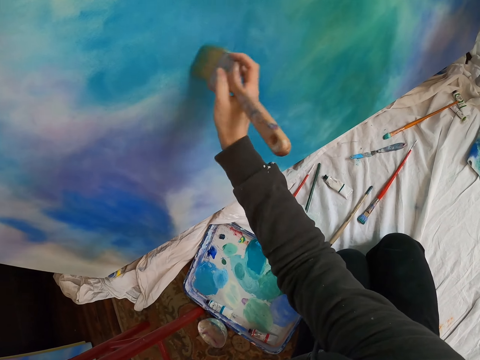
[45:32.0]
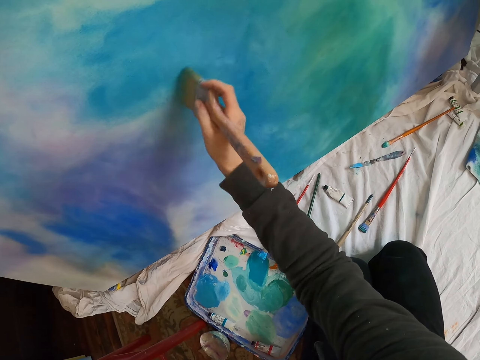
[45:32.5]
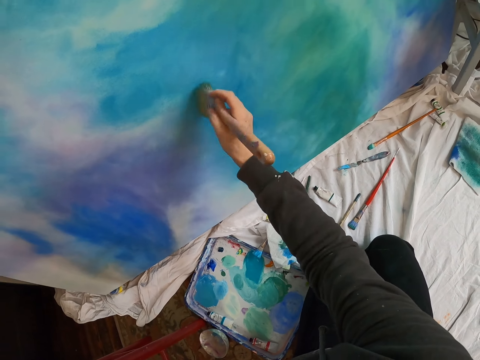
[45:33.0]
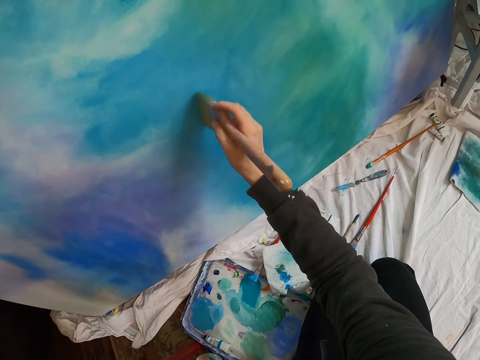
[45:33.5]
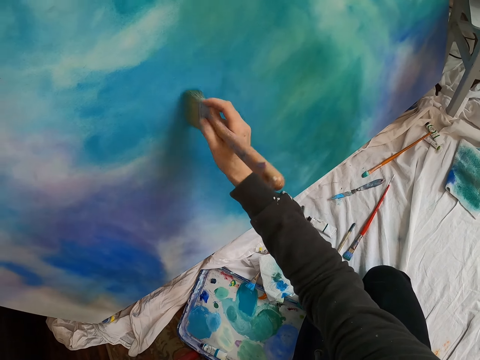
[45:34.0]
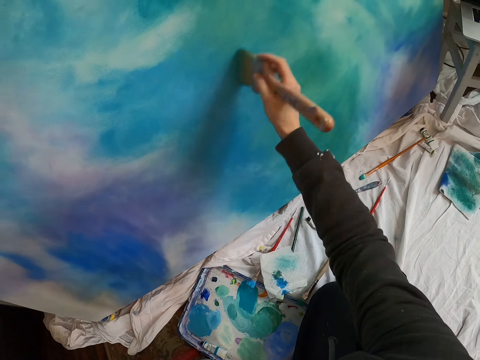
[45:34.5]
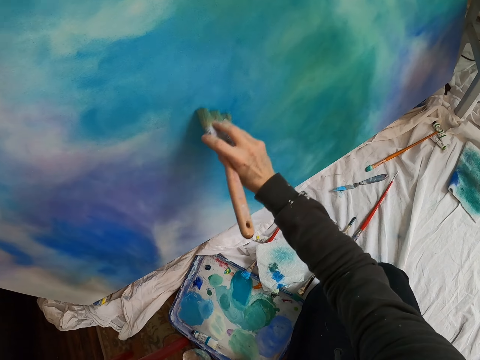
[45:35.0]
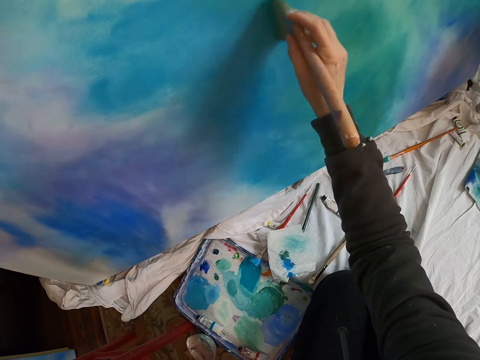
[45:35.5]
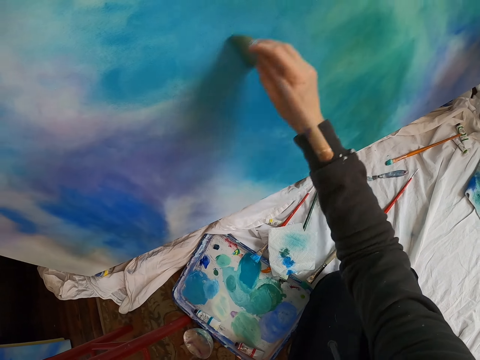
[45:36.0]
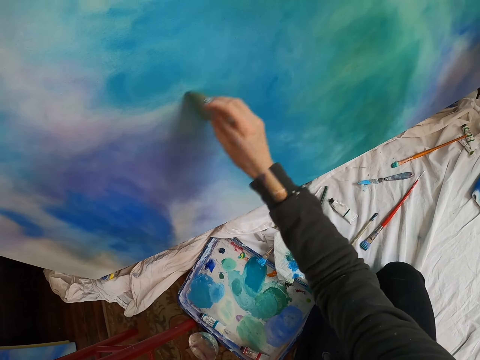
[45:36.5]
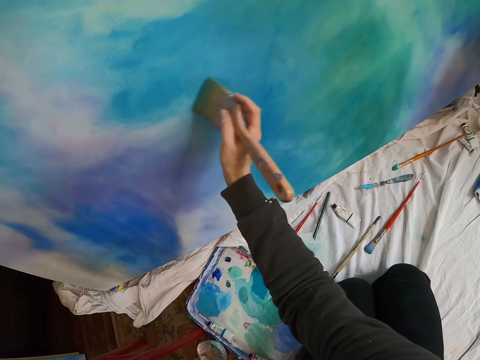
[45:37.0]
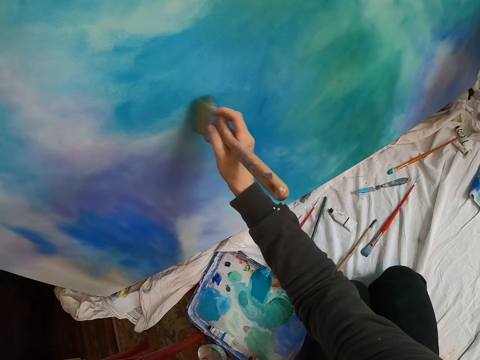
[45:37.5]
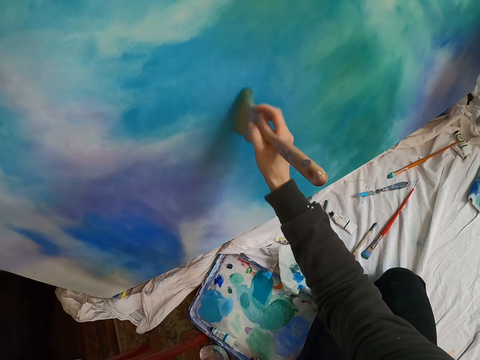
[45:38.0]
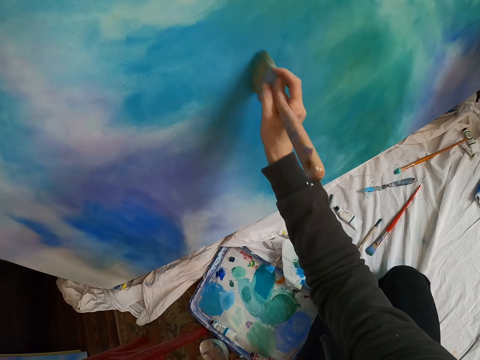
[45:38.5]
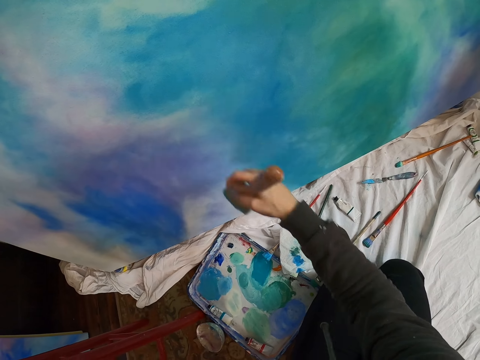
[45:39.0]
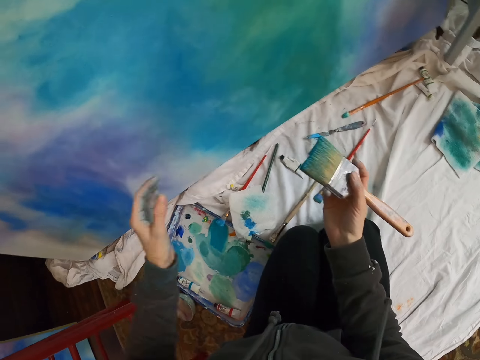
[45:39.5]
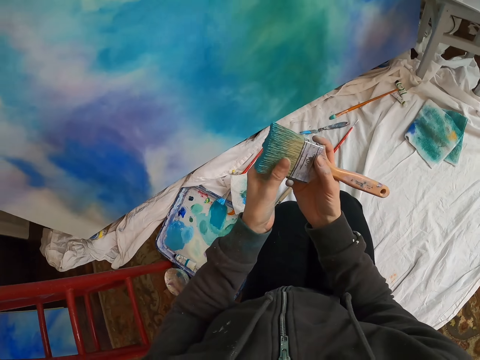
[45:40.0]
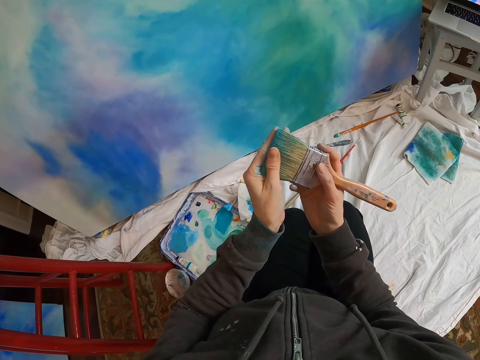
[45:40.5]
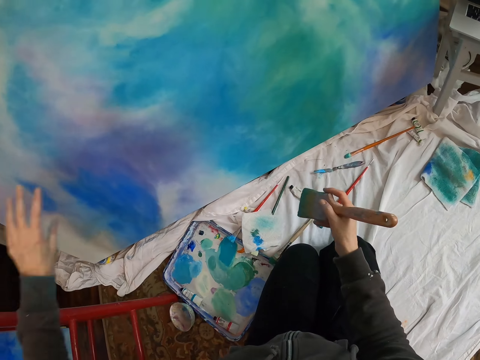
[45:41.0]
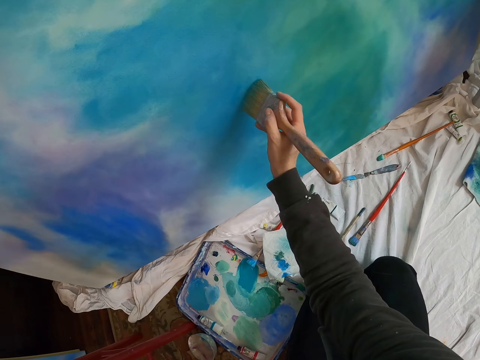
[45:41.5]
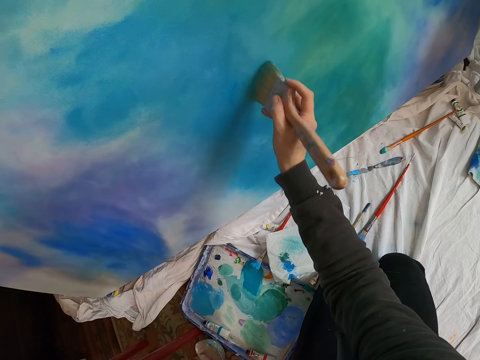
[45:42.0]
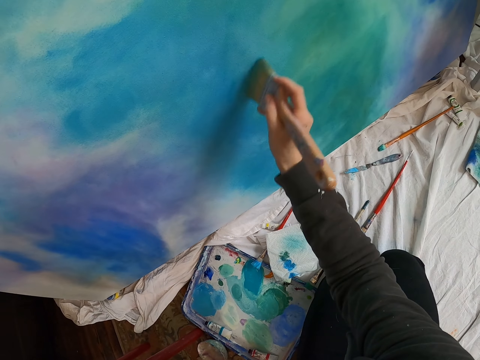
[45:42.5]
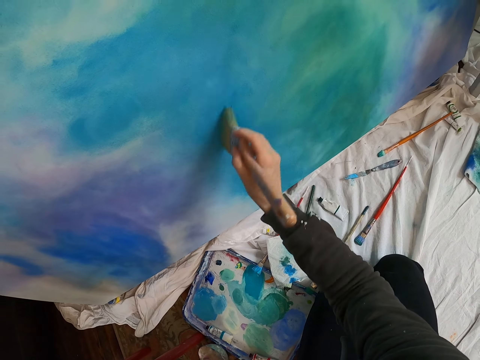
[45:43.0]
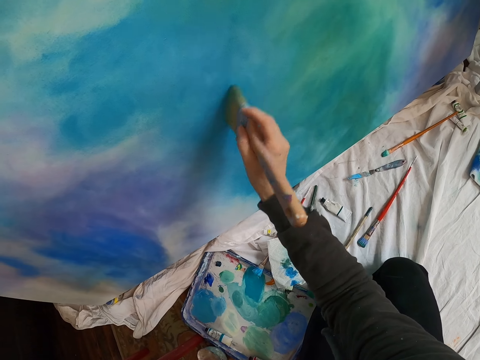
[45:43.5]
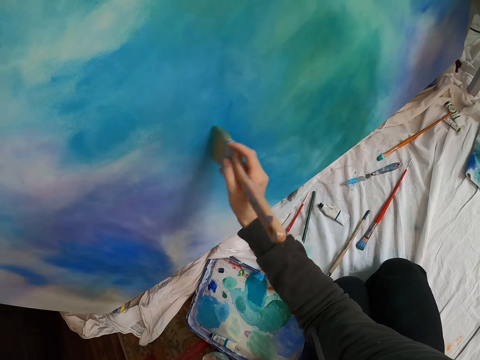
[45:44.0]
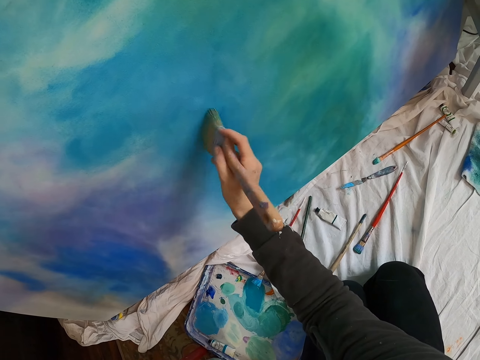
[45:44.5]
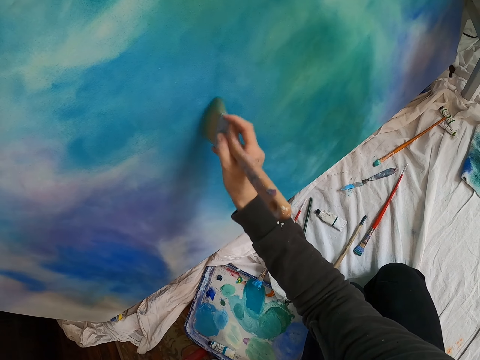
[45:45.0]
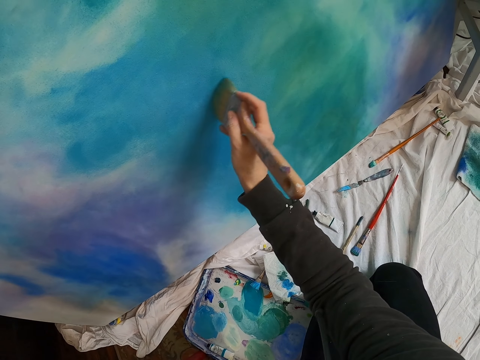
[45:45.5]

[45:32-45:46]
The camera wearer stops to paint. They wipe paint from the brush with a hand. They touch the paint brush bristles. They paint on the art board with the paint brush.

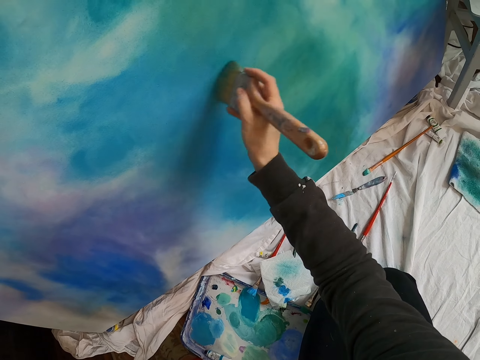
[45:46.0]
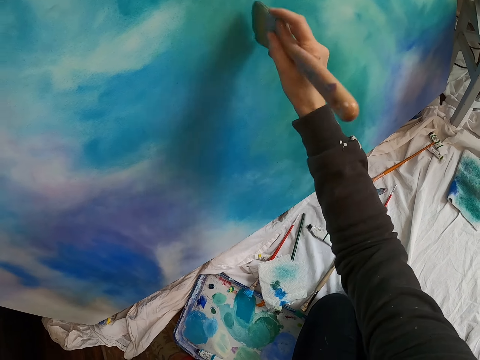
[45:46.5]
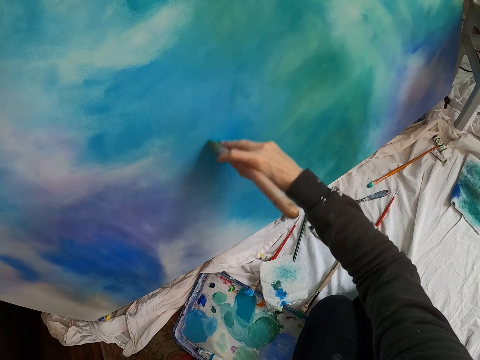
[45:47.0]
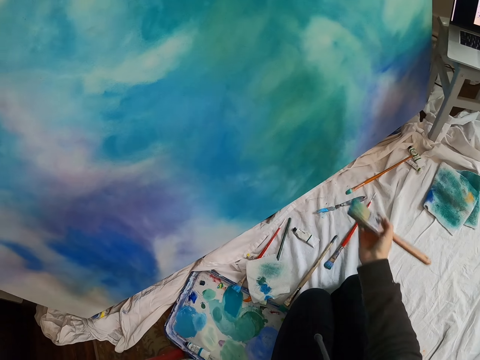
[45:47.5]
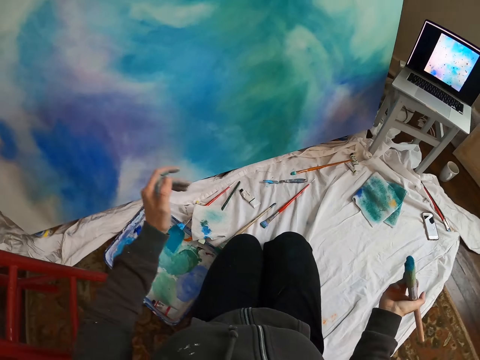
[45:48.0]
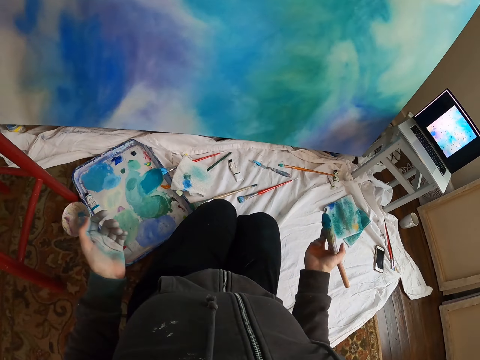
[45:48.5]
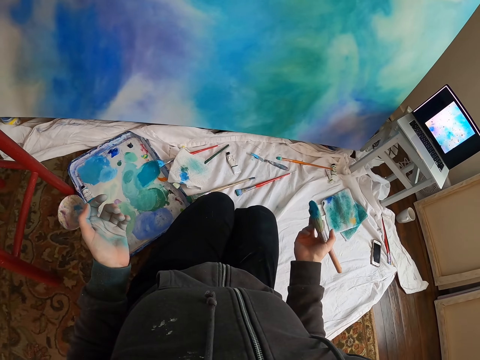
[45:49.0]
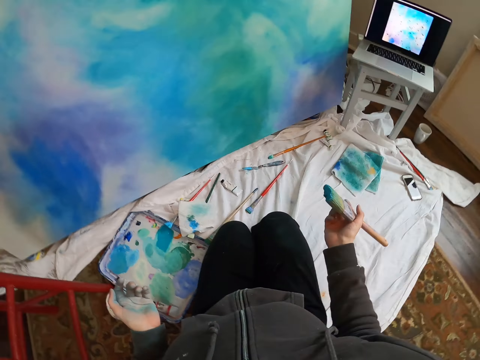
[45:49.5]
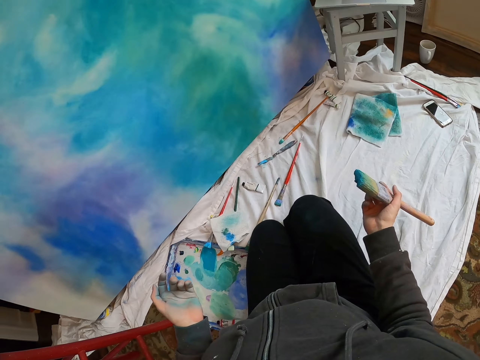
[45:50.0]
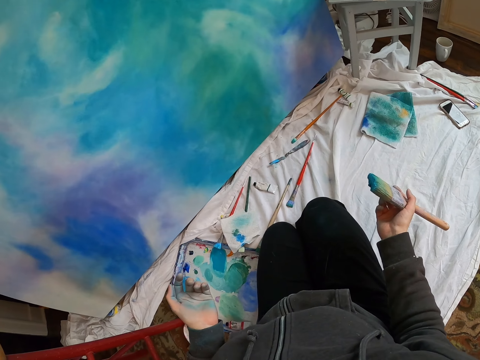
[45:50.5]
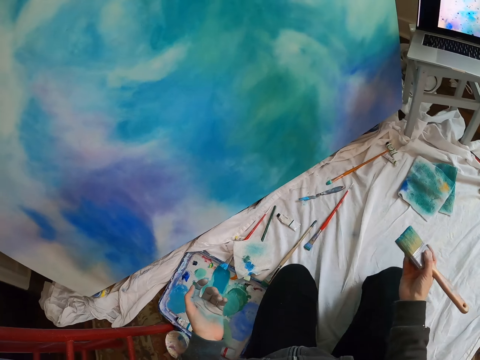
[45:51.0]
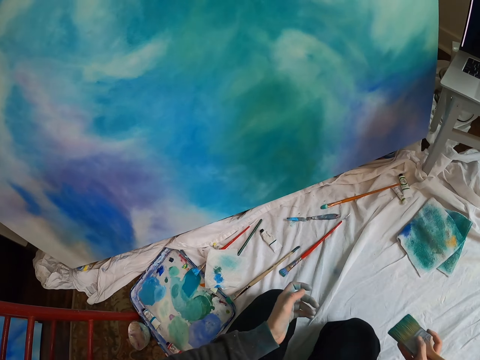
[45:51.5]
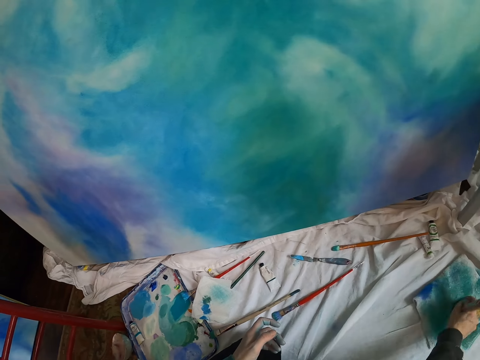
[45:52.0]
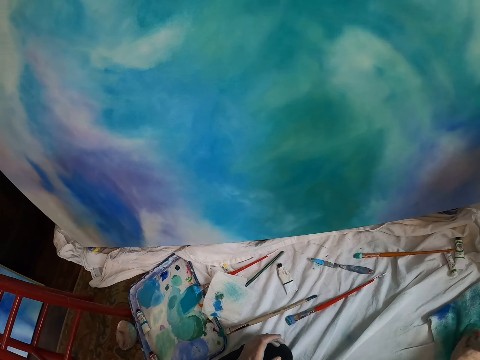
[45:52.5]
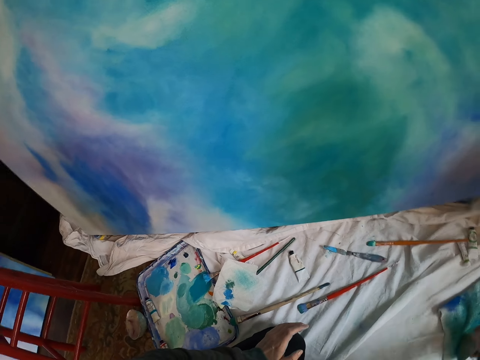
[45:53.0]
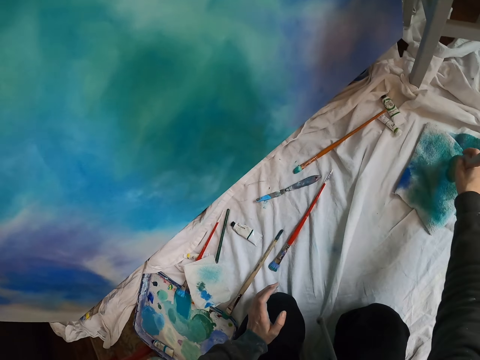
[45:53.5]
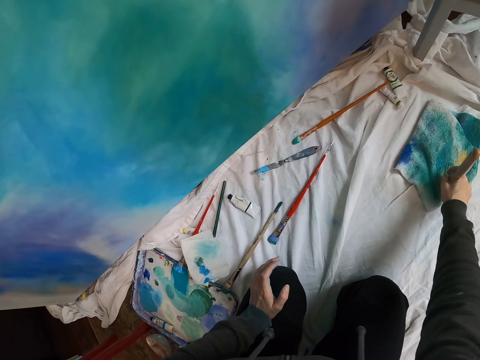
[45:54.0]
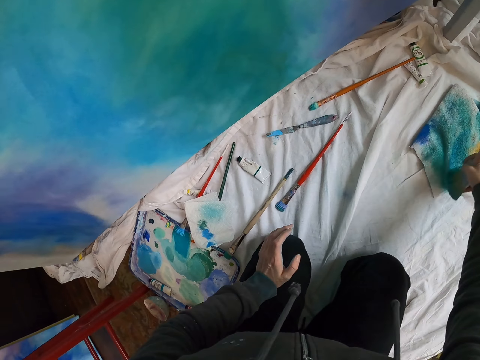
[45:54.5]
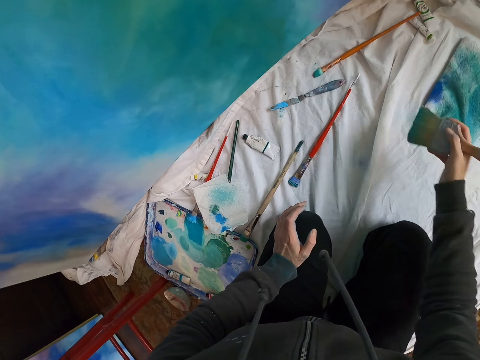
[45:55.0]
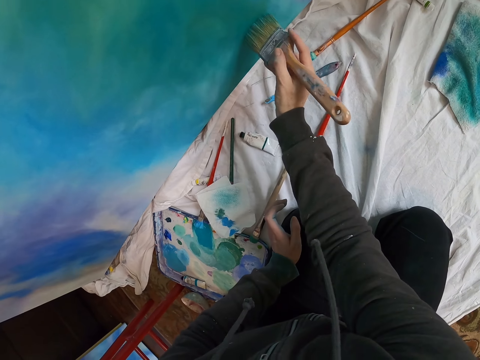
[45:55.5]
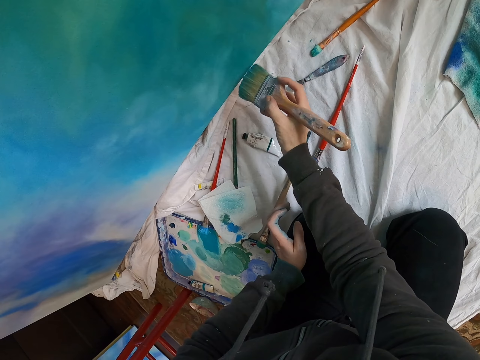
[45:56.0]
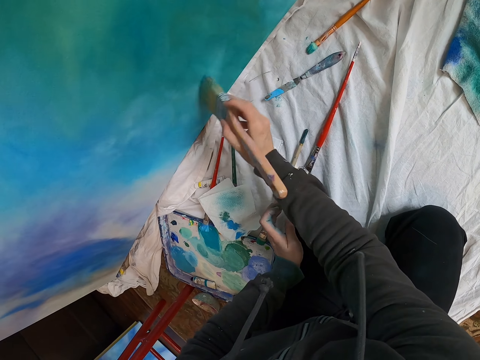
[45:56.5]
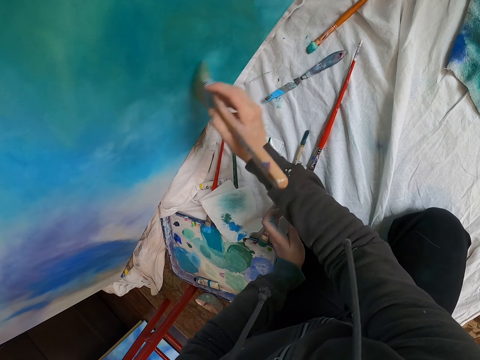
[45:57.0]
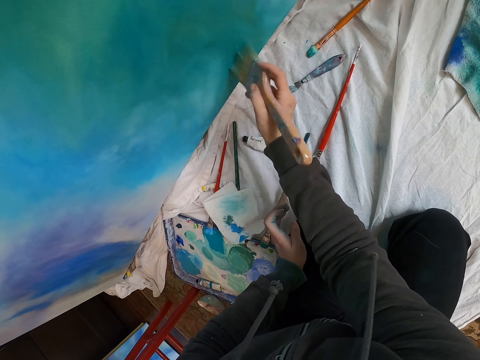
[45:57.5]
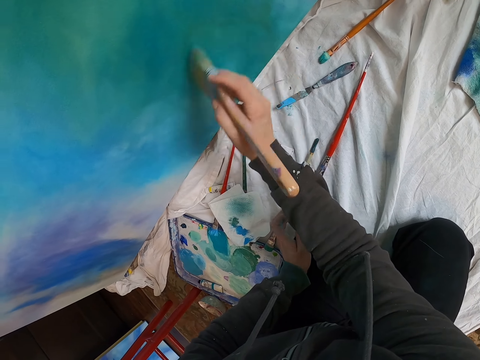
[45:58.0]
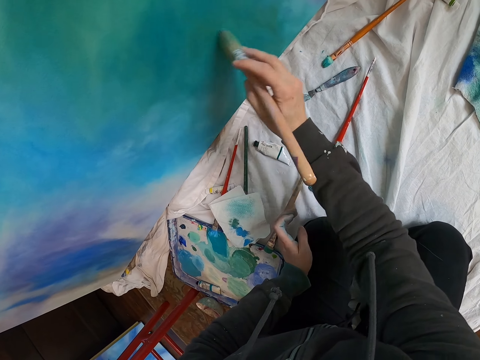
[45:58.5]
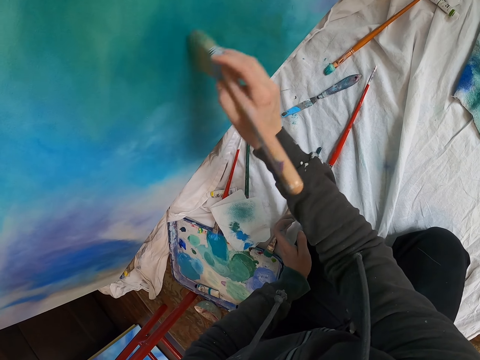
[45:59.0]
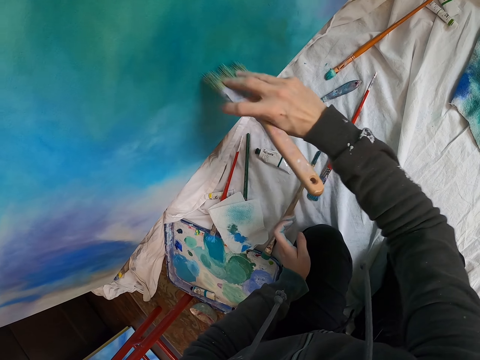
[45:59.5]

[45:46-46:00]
The camera wearer stops to paint. They look around. They wipe paint from the paint brush on the cloth. They paint on the art board with the paint brush.
